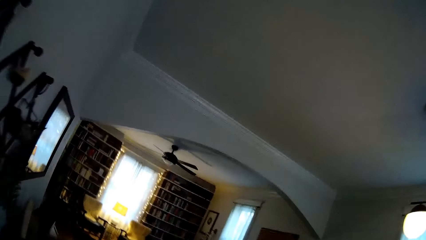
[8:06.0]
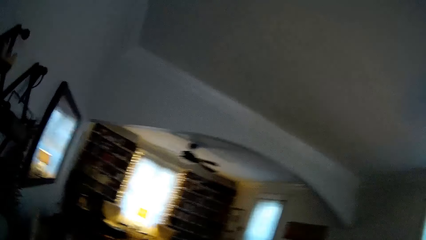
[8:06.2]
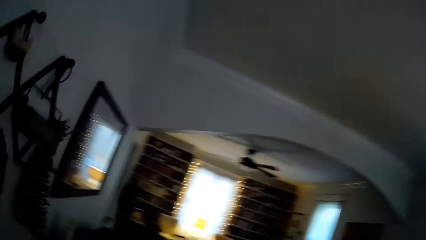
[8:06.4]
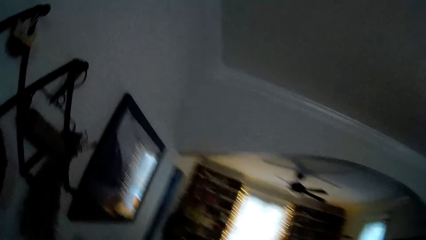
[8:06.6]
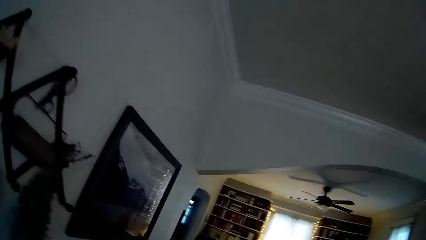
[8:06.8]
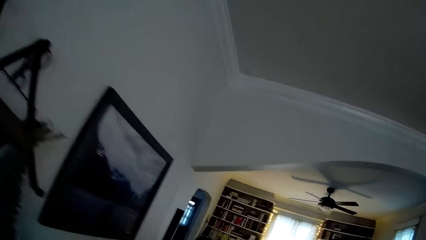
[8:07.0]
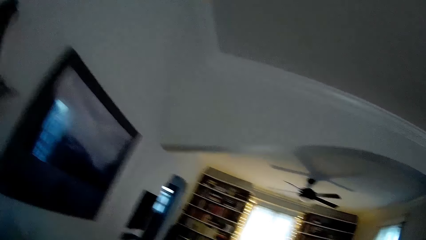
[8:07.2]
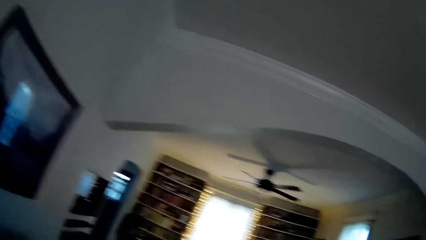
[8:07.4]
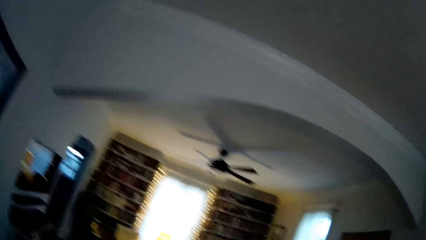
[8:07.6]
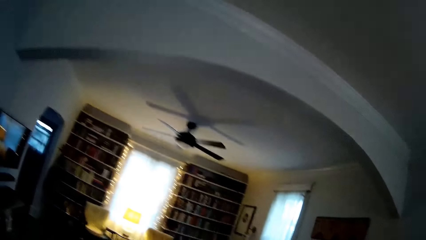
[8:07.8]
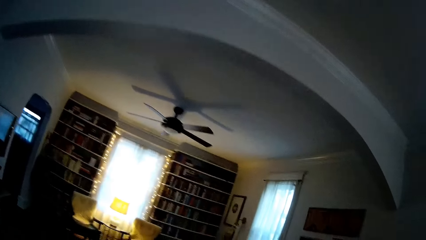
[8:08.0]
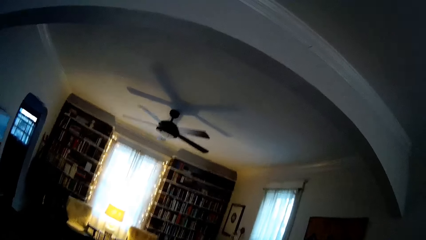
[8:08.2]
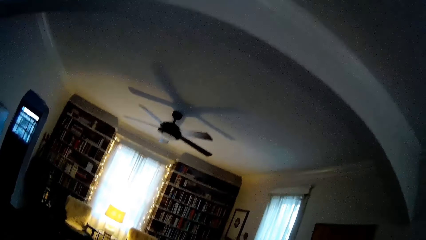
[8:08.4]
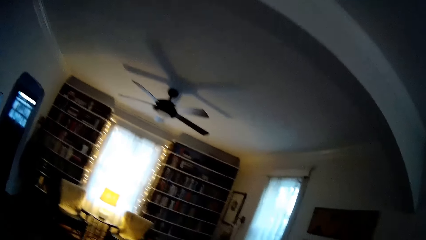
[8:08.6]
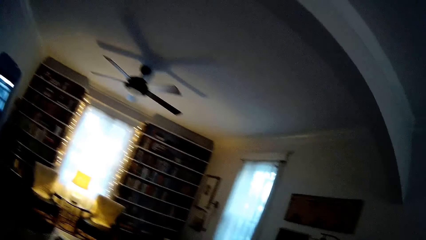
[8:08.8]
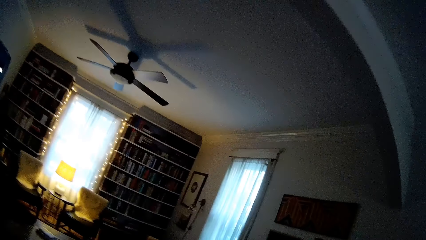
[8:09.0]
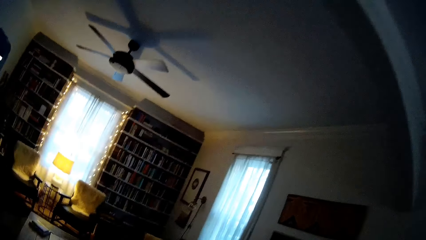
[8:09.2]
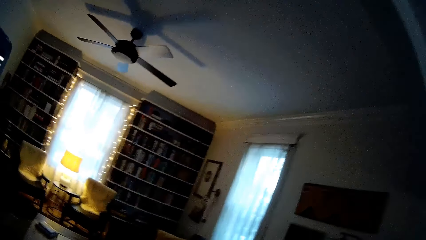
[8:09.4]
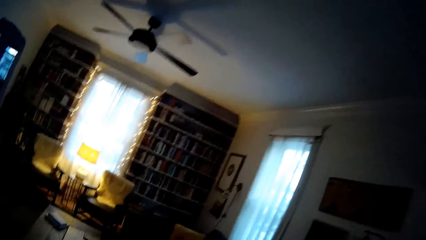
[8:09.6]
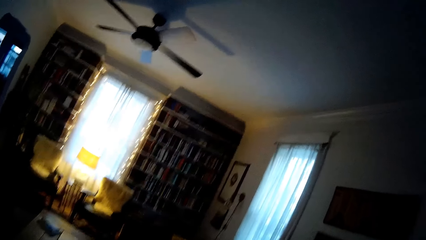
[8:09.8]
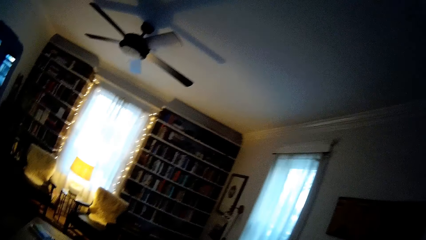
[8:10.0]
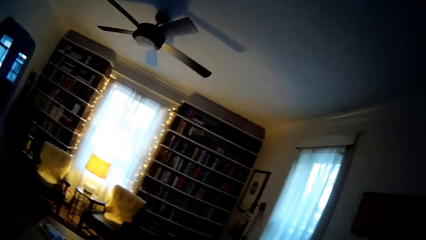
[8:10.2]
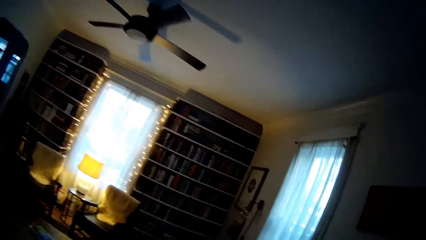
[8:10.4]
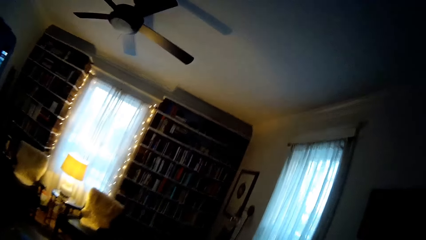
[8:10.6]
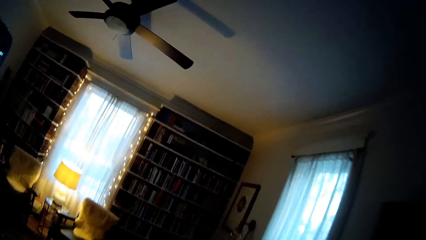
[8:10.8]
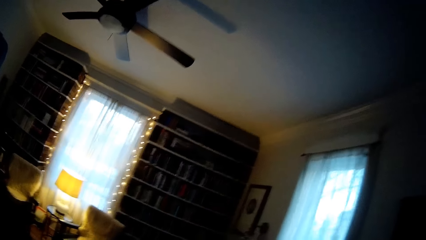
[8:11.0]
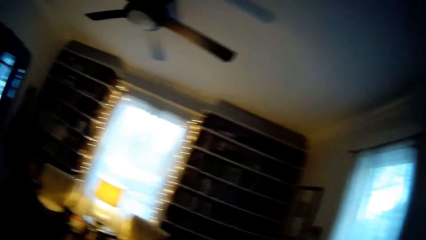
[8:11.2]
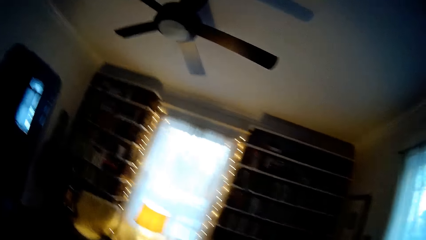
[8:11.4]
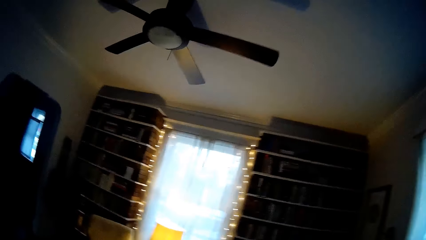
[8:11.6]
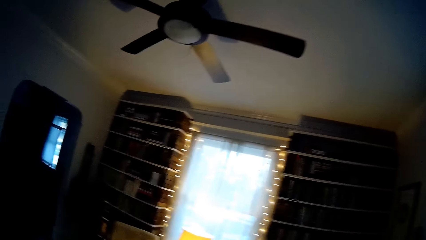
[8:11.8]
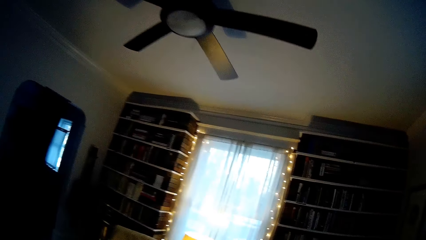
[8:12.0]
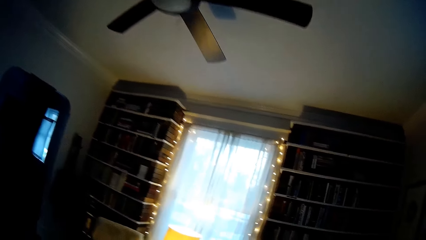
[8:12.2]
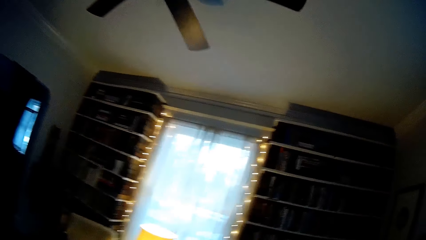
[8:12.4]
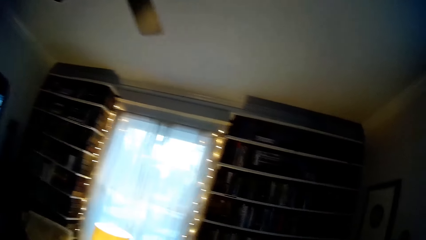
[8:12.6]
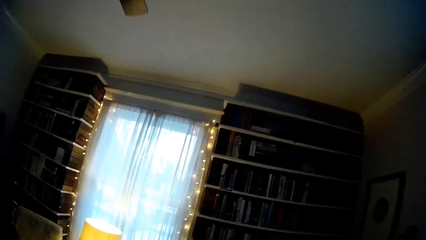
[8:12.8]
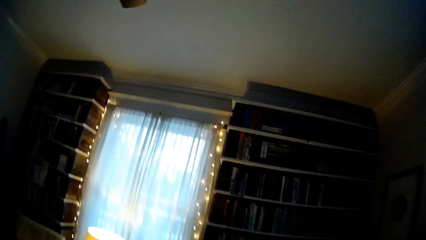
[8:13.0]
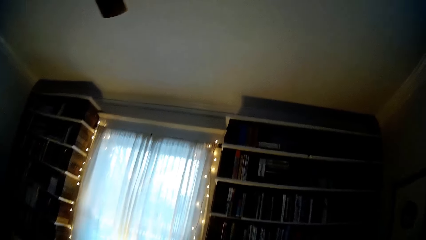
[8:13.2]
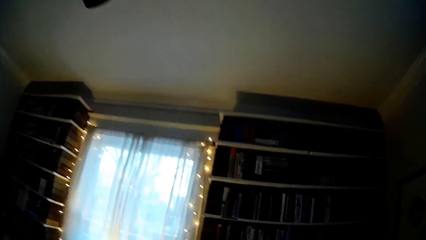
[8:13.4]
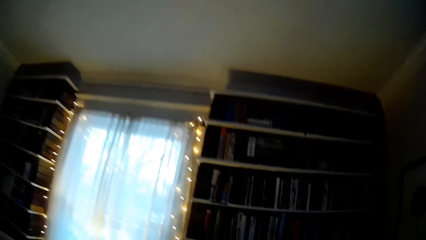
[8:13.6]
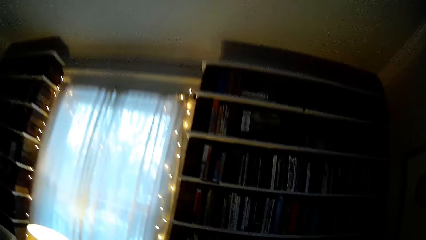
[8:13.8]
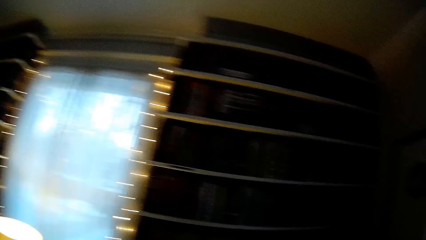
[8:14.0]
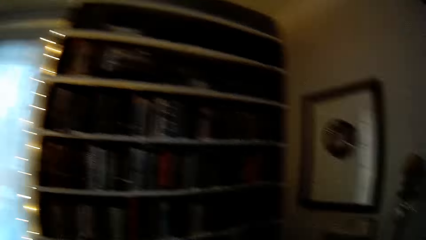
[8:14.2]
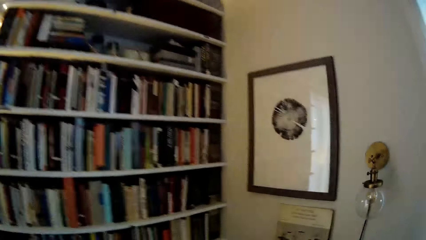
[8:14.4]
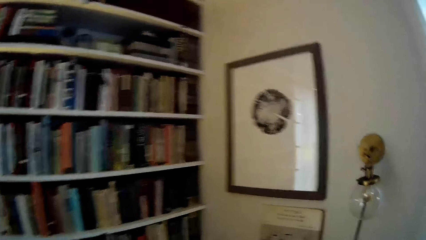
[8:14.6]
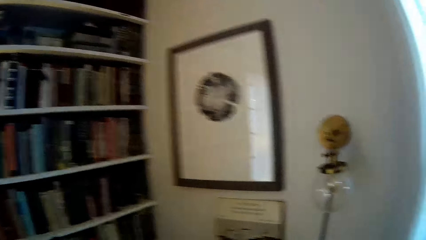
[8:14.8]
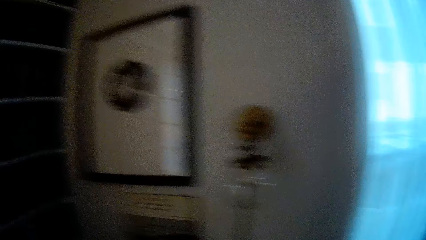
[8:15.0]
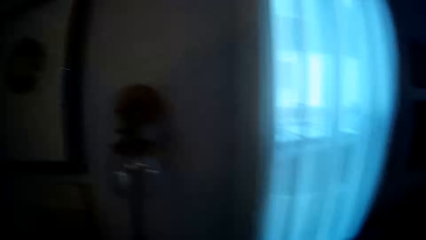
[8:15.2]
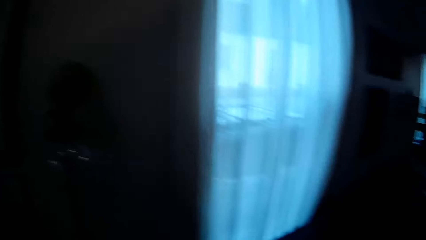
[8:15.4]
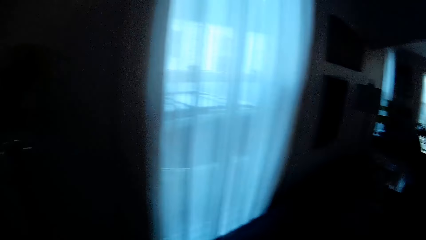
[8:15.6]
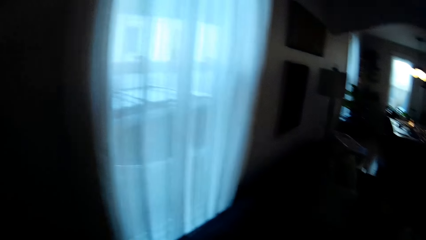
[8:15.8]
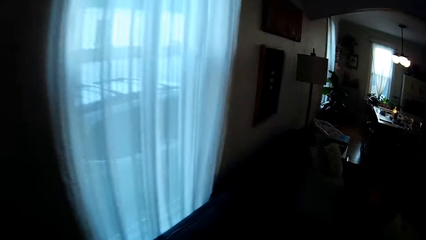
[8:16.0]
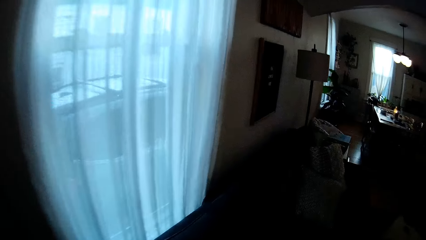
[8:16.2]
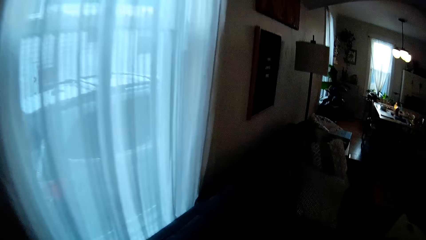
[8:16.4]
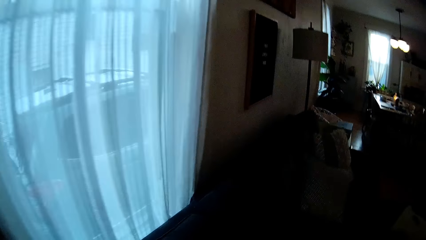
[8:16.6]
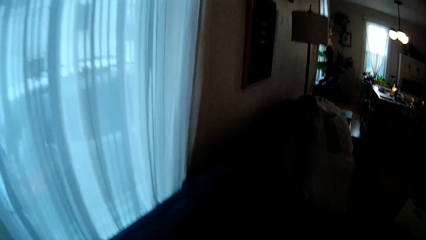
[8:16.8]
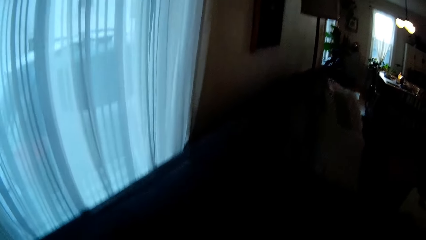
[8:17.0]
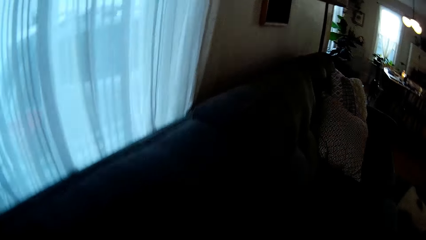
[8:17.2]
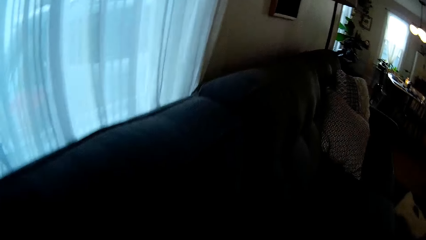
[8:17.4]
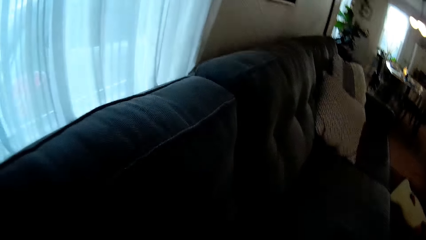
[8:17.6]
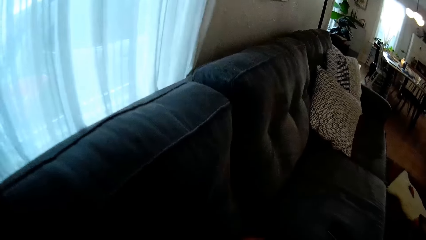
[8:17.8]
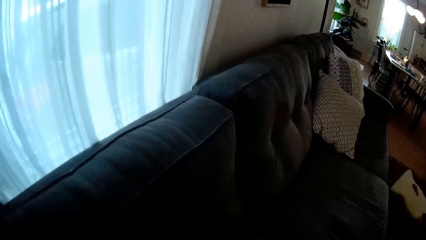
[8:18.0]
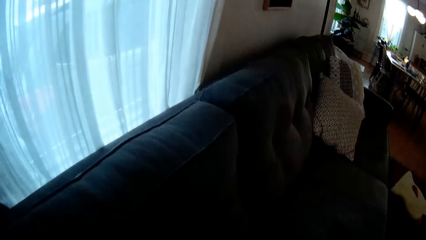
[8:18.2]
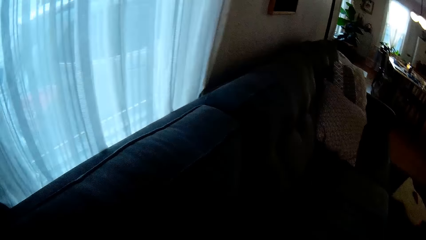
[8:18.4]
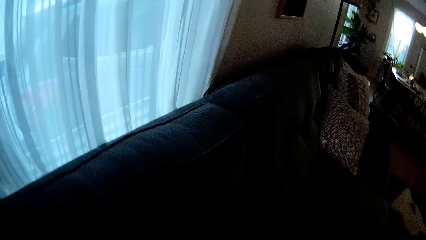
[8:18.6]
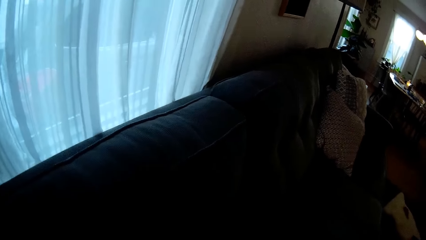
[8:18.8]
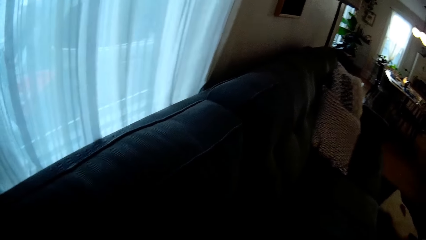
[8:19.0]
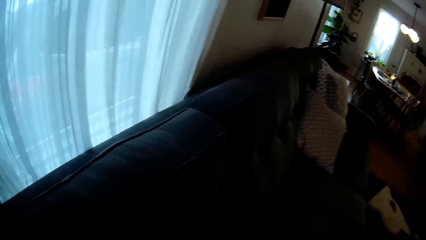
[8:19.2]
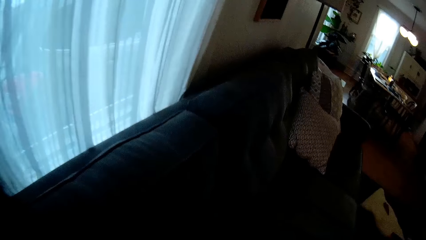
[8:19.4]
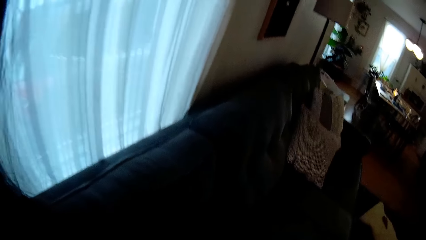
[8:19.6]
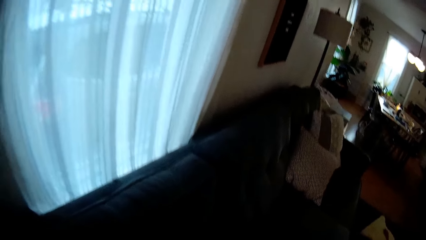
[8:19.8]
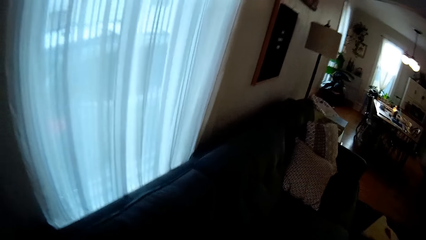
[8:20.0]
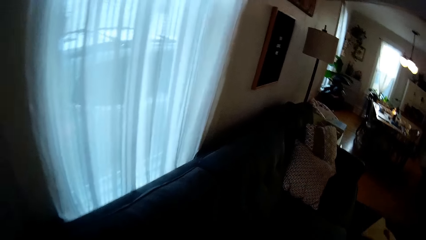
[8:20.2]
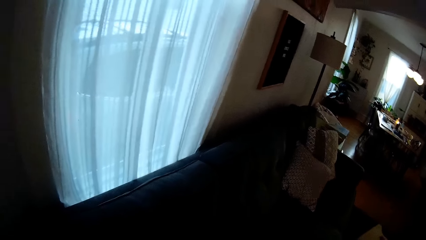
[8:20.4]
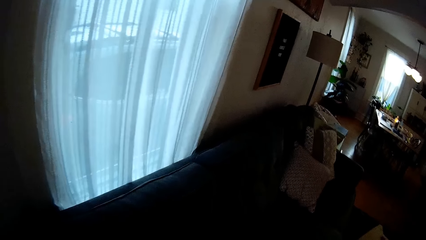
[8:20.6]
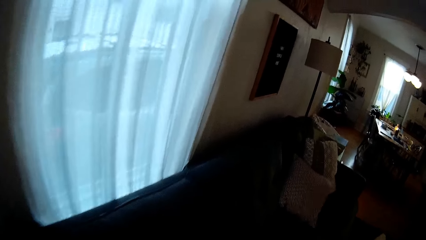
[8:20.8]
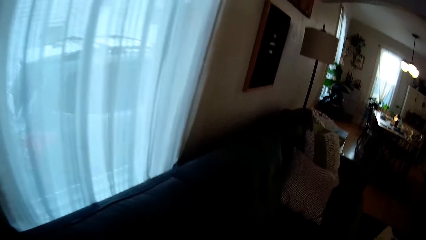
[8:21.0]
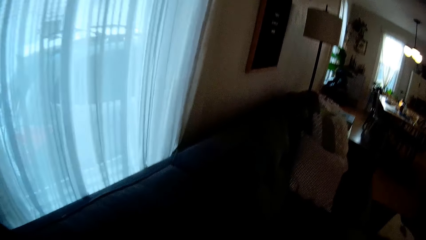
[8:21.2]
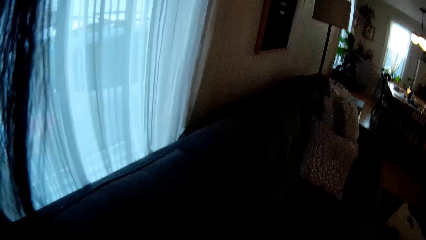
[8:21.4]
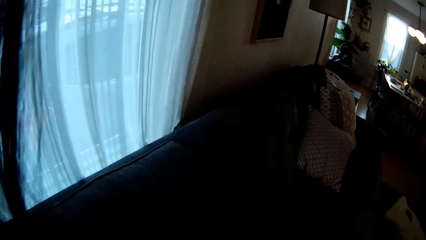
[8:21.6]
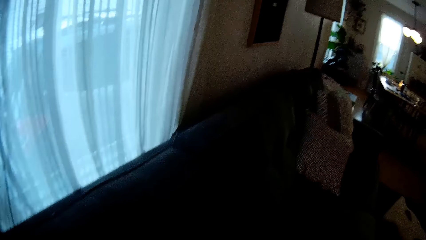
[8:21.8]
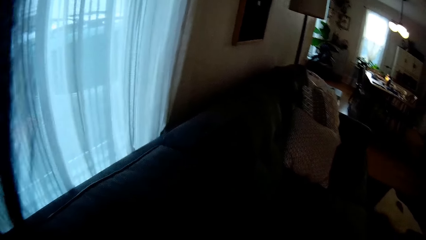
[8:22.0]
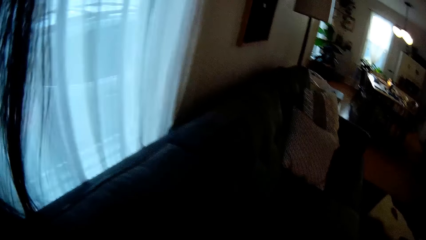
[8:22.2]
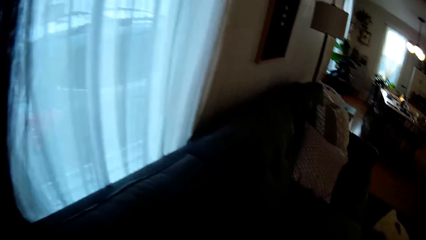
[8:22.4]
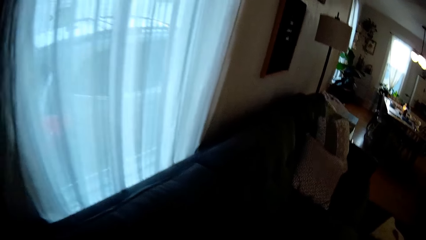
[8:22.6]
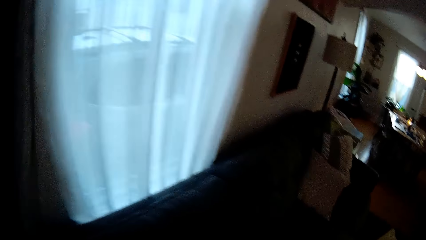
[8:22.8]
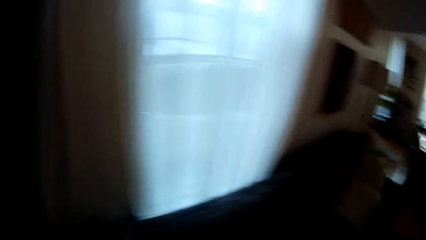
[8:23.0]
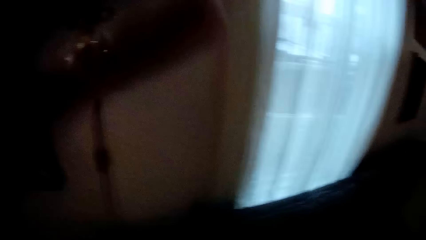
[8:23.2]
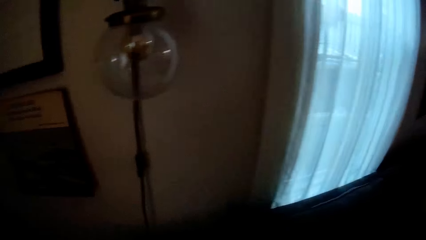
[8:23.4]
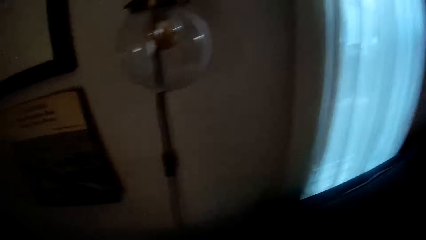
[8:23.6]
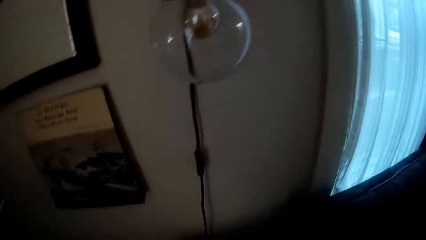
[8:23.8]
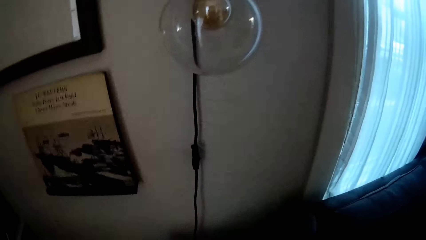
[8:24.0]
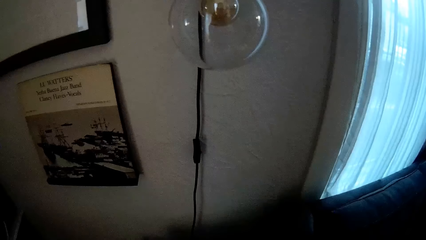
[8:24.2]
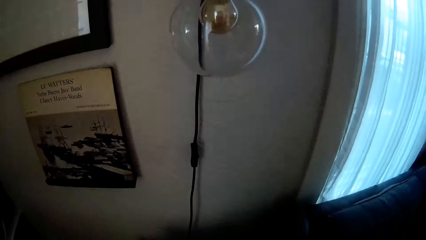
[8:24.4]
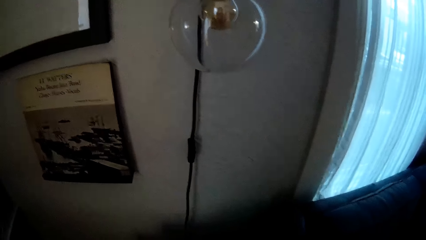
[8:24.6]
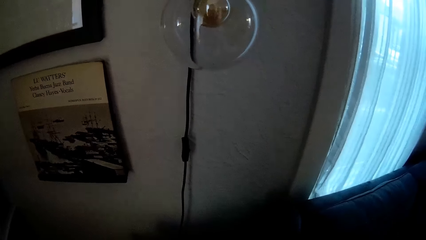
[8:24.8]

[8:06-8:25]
The camera wearer sings. They walk into the living room from the dining room. They sit a baby on the sofa. They talk with the baby.
